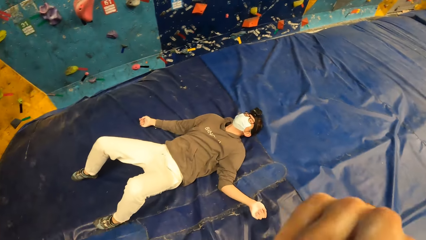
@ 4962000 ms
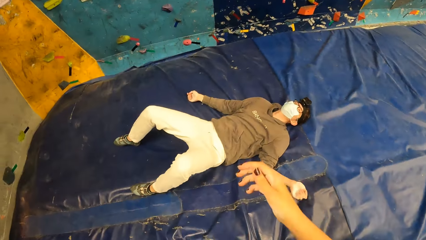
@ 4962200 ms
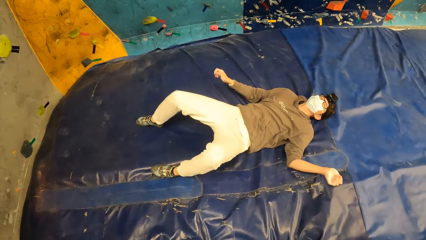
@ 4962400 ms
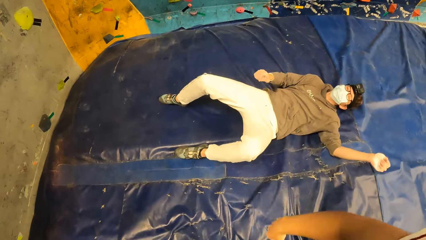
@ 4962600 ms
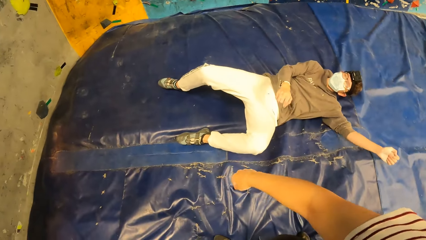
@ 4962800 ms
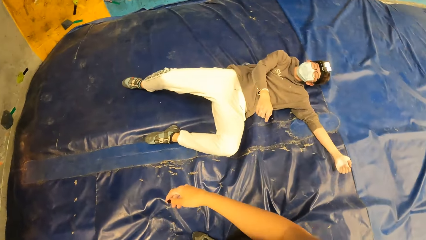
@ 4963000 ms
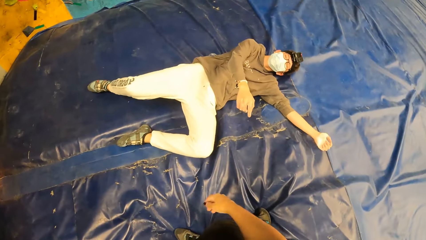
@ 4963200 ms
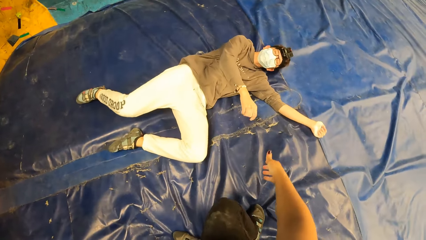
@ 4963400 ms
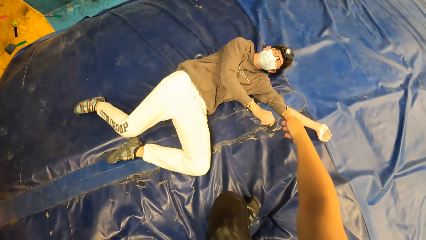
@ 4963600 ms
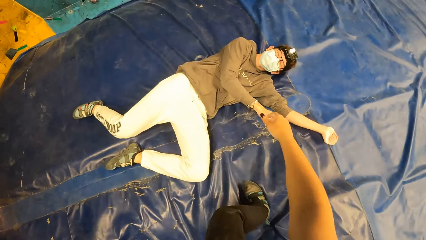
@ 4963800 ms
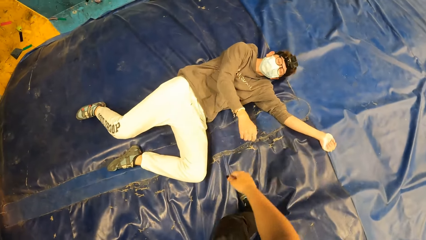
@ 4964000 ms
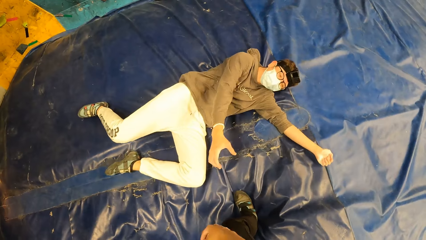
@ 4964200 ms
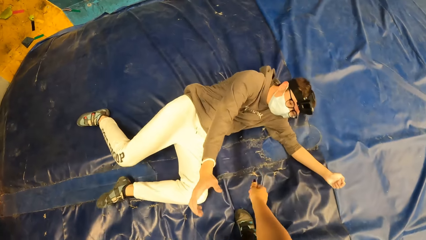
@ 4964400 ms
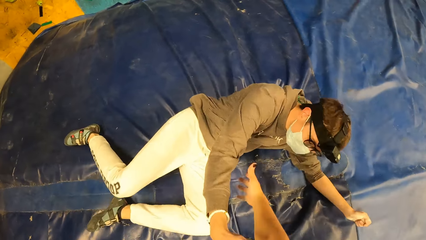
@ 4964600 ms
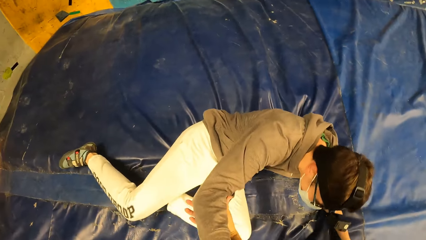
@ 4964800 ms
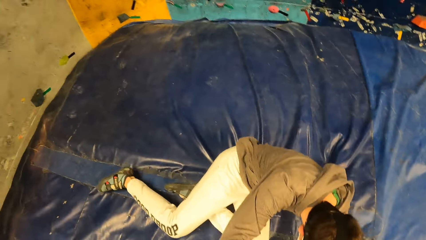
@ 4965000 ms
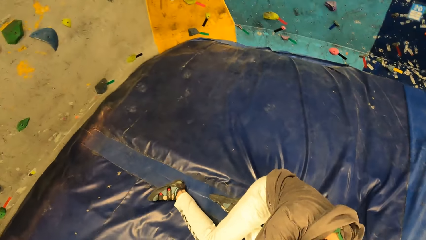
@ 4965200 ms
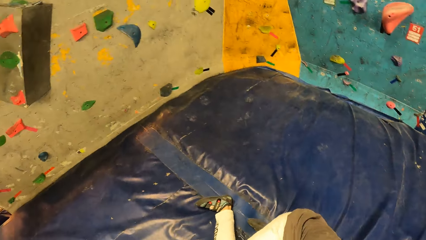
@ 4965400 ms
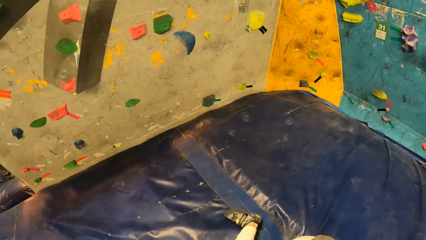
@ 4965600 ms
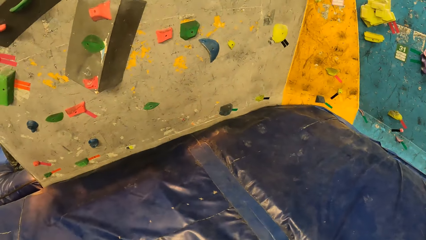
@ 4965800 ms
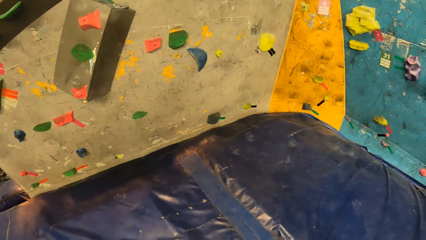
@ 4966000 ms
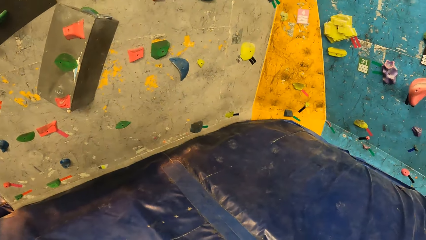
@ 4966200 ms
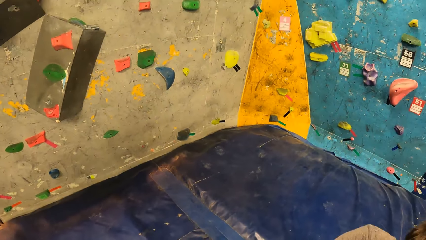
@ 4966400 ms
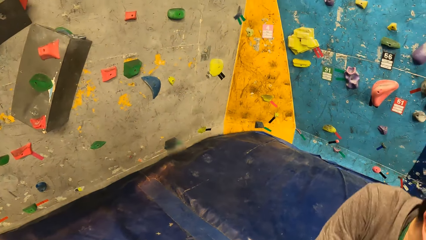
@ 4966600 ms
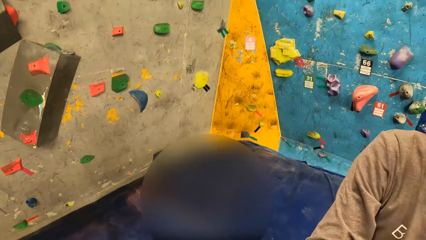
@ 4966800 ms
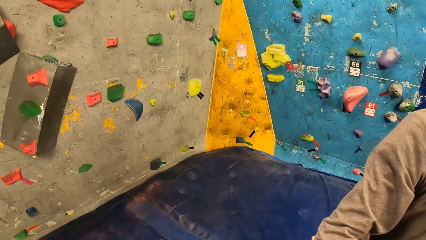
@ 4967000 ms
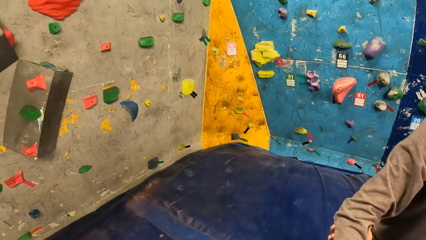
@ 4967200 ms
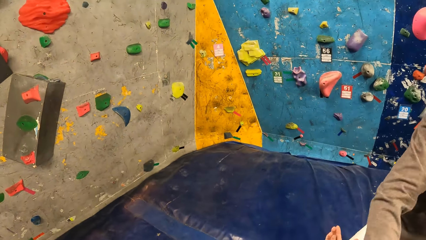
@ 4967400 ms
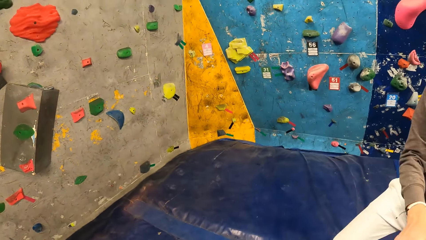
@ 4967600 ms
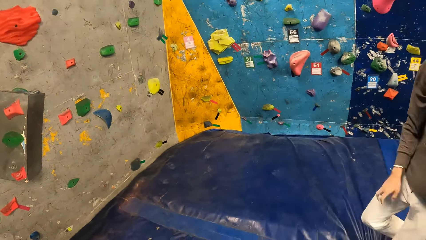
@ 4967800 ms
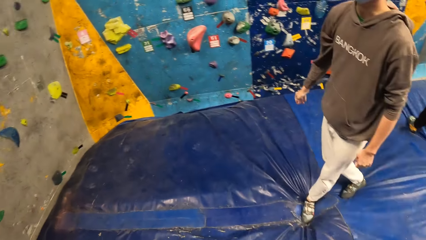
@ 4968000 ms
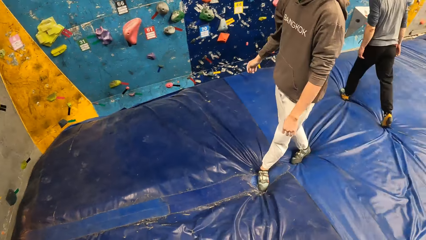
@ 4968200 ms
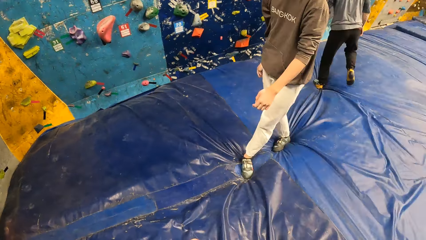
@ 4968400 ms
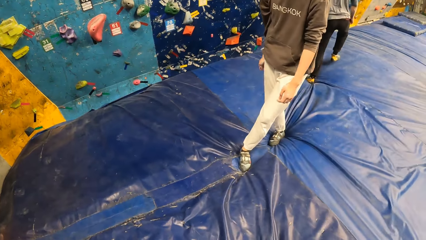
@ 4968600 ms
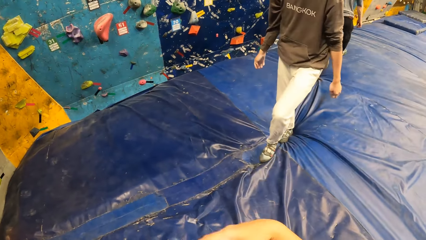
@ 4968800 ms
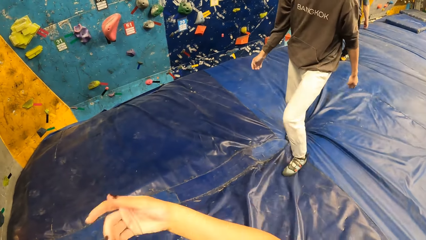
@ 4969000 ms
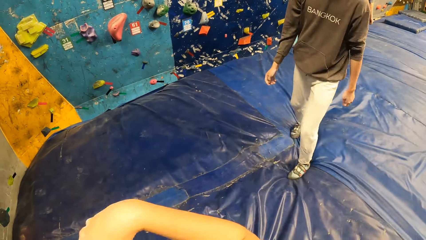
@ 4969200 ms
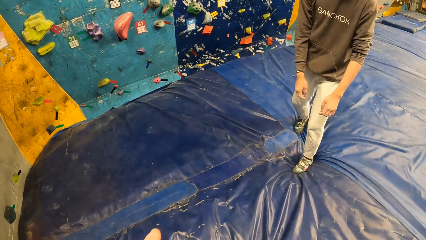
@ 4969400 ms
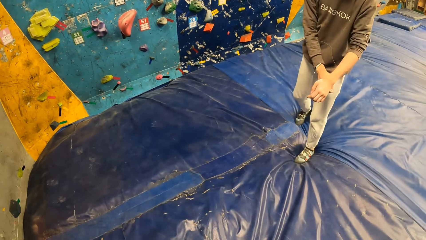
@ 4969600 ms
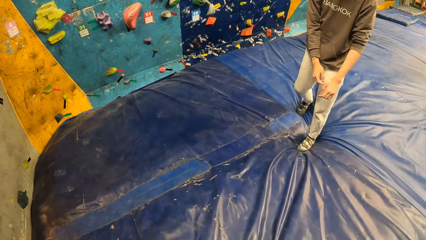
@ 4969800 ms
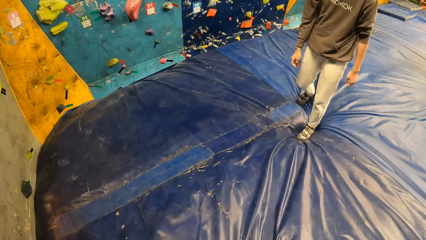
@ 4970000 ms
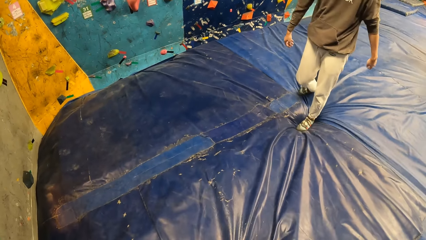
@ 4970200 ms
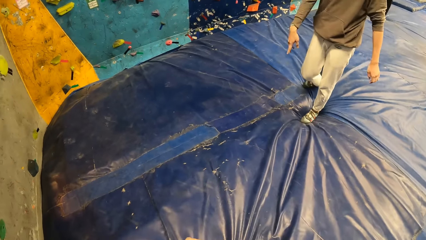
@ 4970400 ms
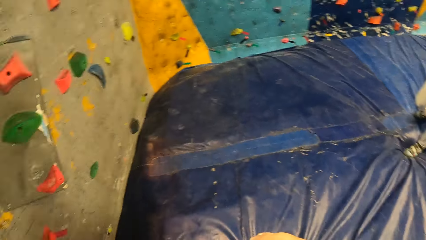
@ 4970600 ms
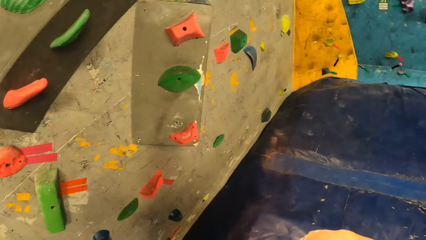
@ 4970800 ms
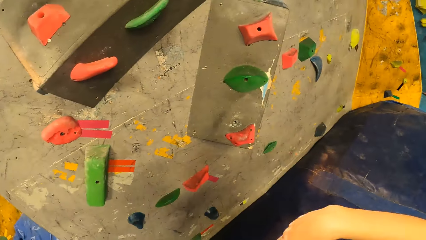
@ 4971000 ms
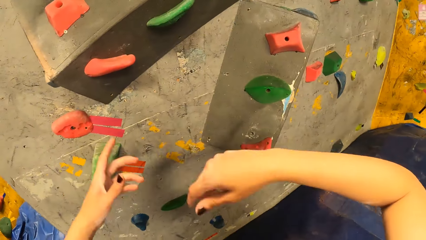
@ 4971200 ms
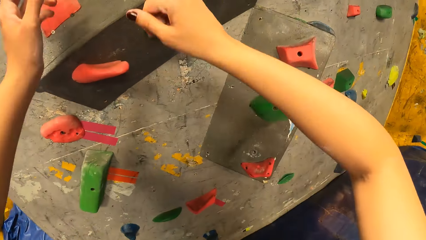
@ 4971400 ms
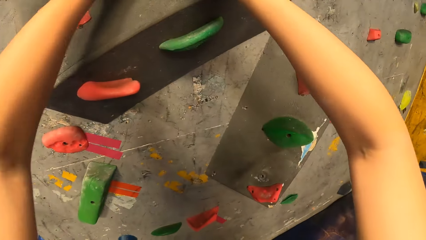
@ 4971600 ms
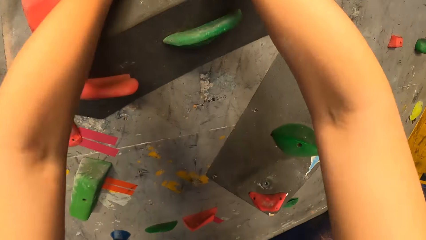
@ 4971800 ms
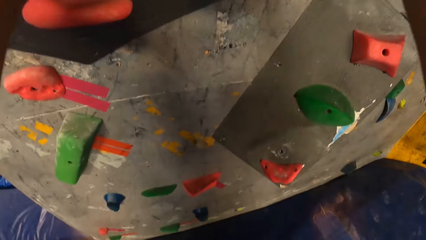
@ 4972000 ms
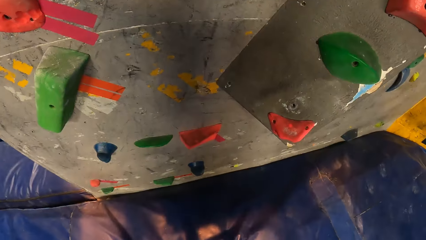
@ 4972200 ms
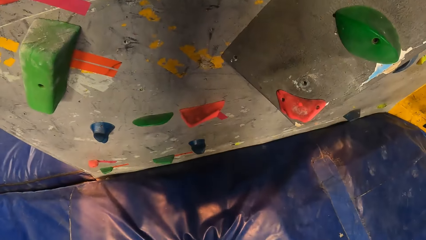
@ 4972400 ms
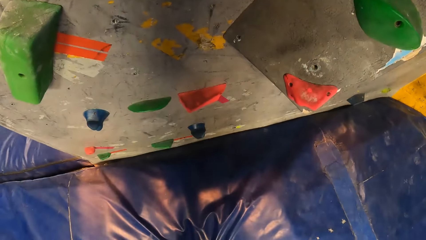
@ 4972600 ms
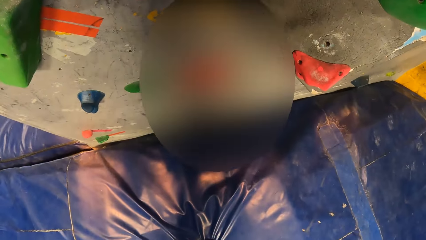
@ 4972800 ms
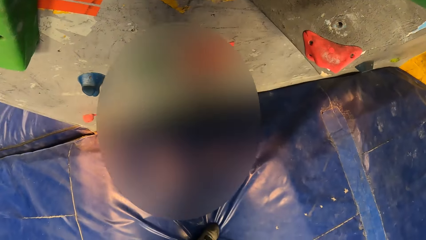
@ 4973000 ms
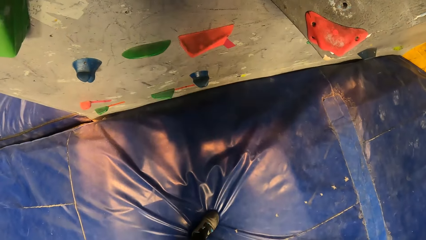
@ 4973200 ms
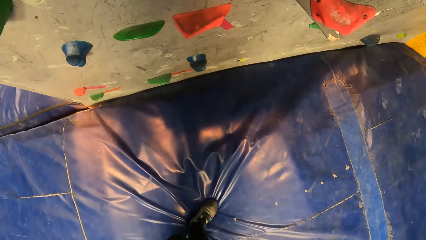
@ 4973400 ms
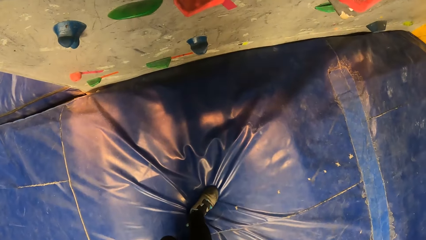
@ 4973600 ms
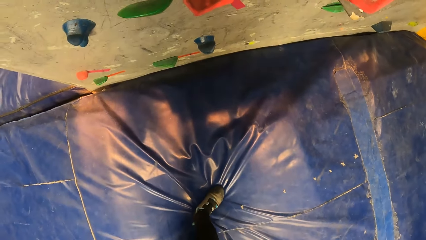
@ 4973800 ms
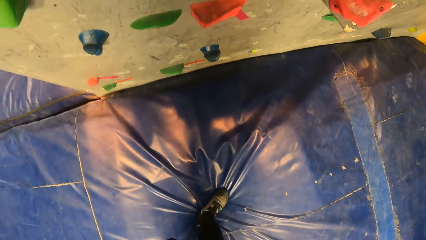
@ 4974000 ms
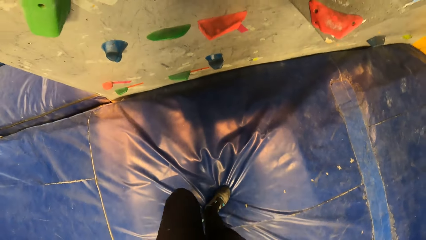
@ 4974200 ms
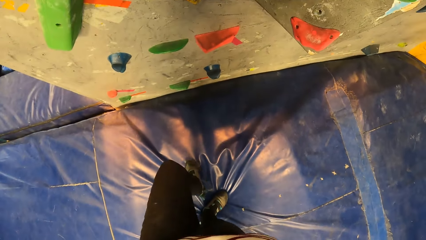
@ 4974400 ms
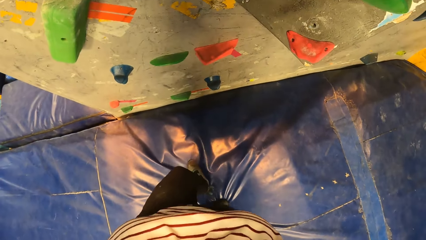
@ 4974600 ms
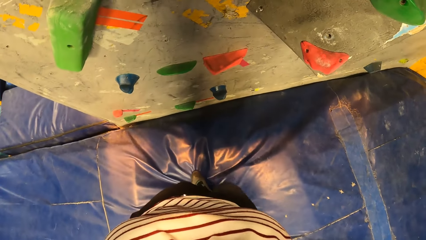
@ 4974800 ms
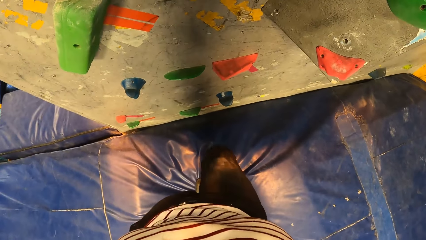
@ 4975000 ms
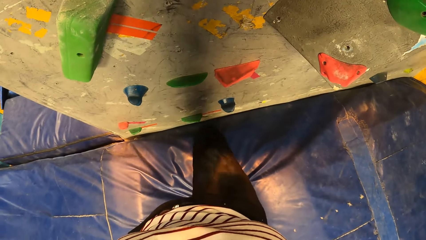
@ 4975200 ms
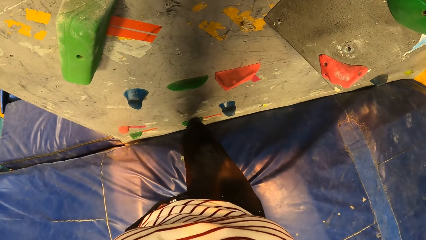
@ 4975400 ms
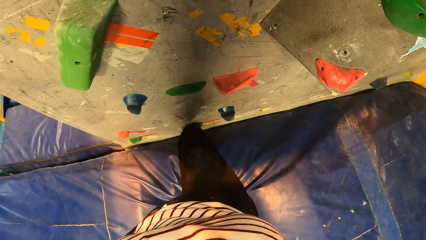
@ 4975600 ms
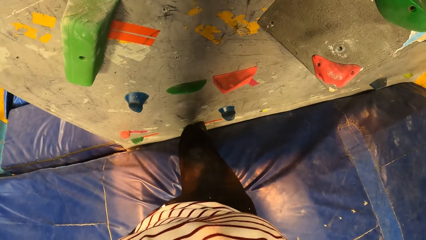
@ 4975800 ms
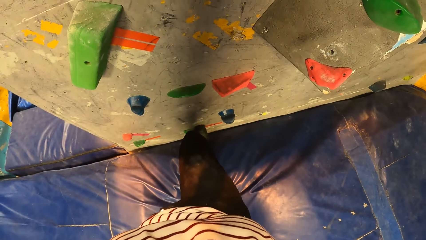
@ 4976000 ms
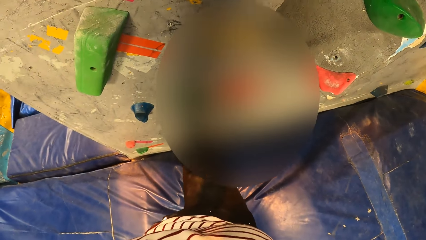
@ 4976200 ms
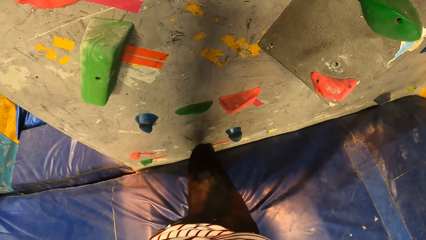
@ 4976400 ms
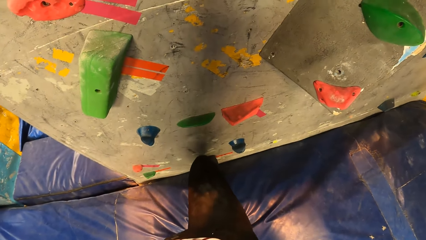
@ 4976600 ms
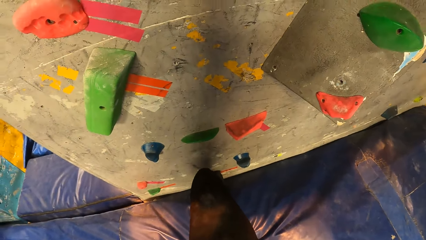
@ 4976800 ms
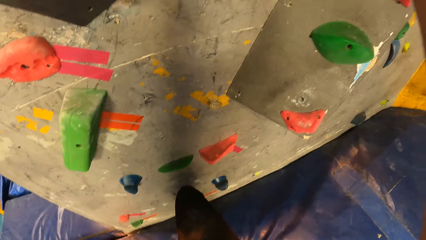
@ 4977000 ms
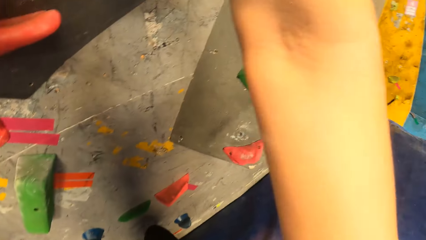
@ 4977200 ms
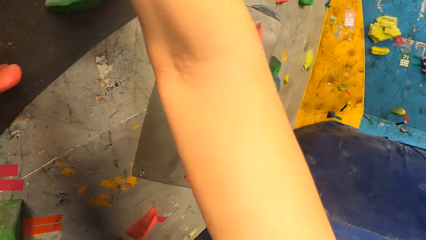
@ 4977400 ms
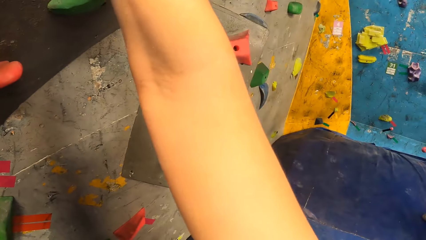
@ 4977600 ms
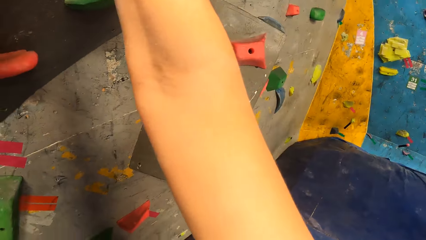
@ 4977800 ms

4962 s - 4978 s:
The camera wearer helps the man to wake up. She pulls the man with his right hand from the landing mat in the wall climbing gym with her right hand. She climbs the wall. She climbs the wall in the wall climbing gym.
